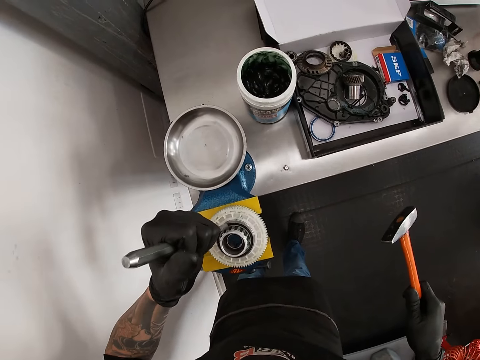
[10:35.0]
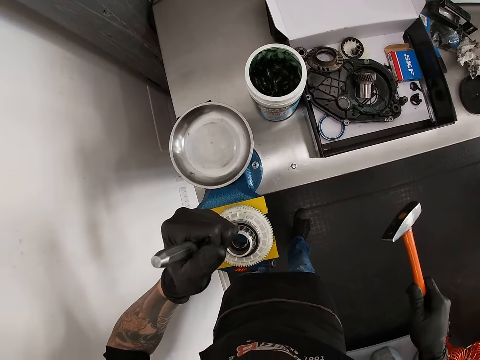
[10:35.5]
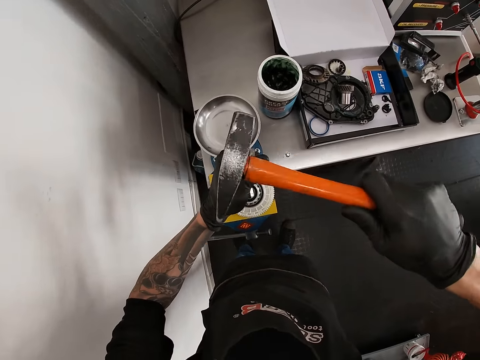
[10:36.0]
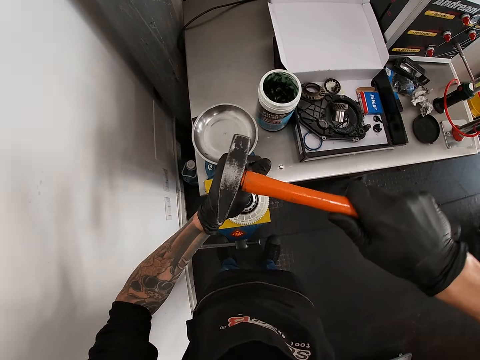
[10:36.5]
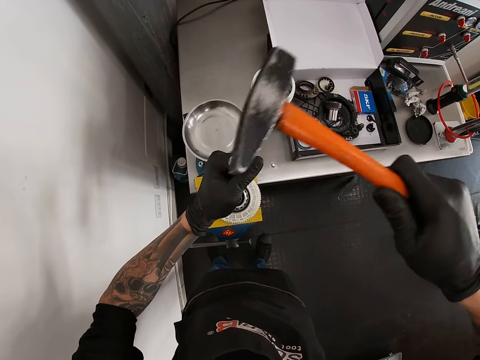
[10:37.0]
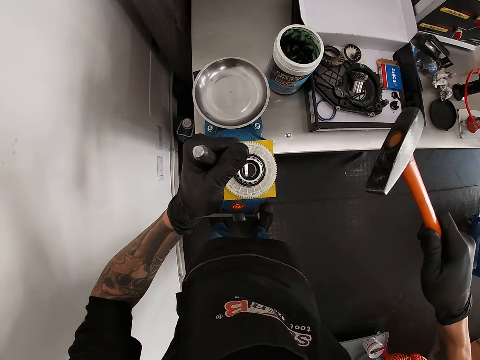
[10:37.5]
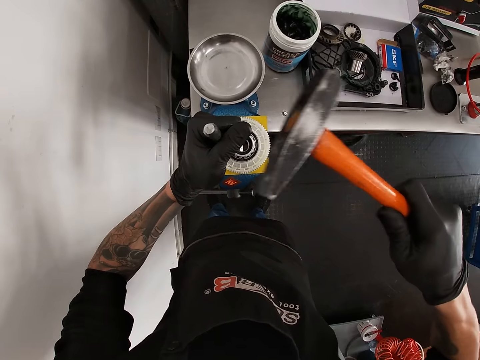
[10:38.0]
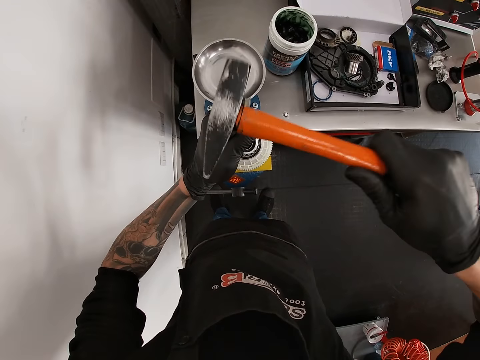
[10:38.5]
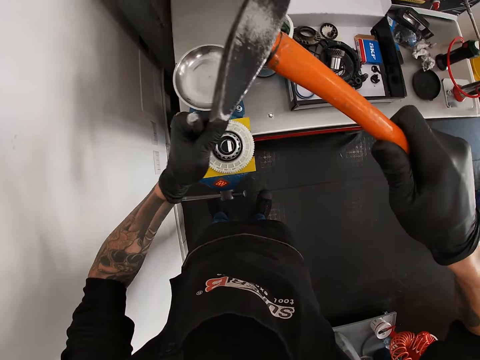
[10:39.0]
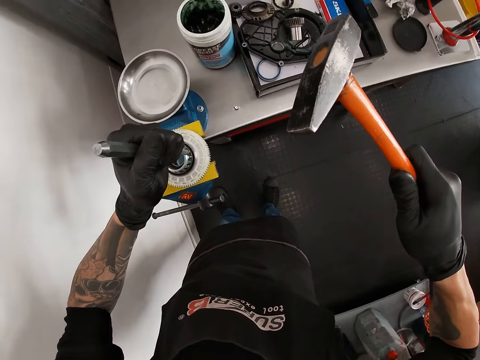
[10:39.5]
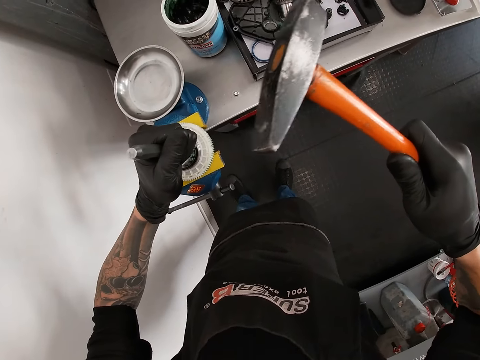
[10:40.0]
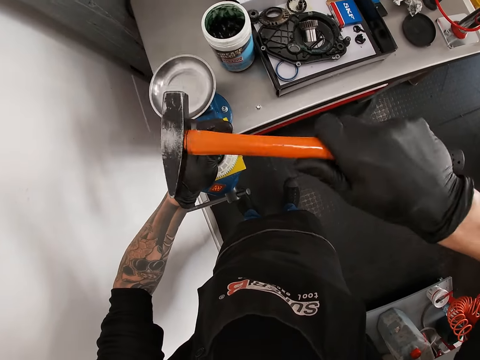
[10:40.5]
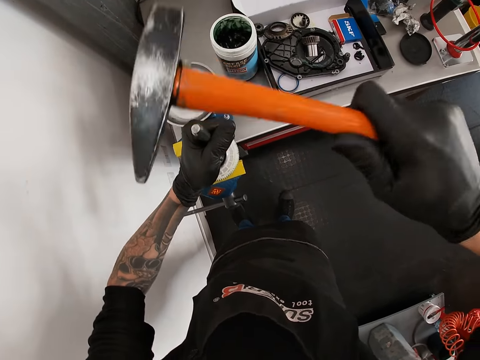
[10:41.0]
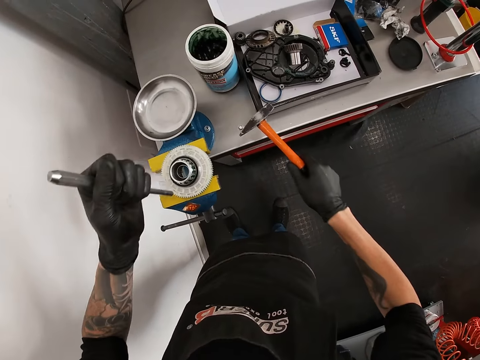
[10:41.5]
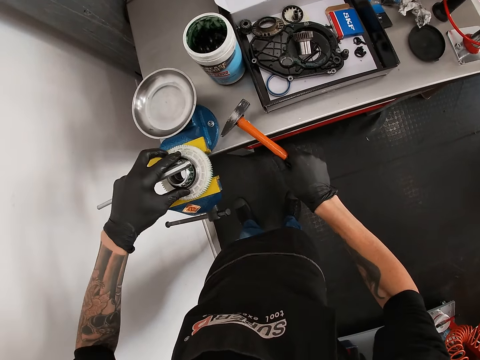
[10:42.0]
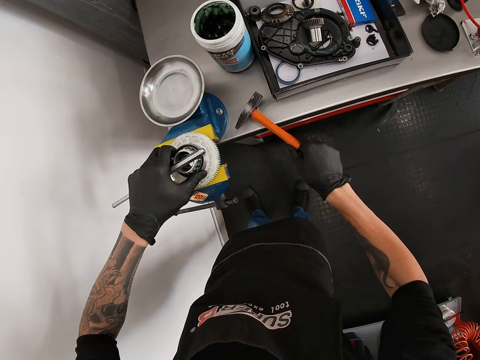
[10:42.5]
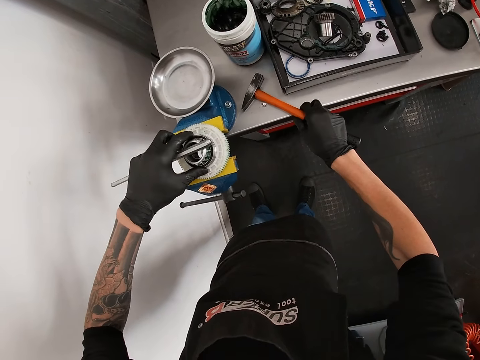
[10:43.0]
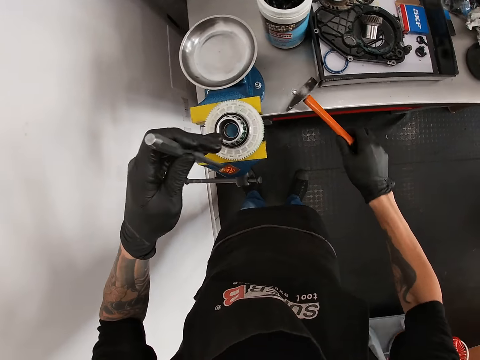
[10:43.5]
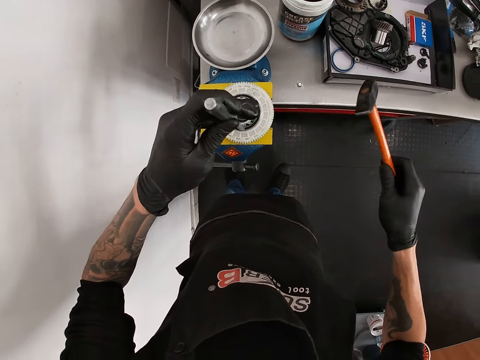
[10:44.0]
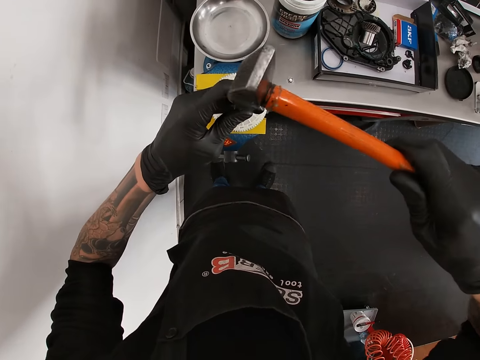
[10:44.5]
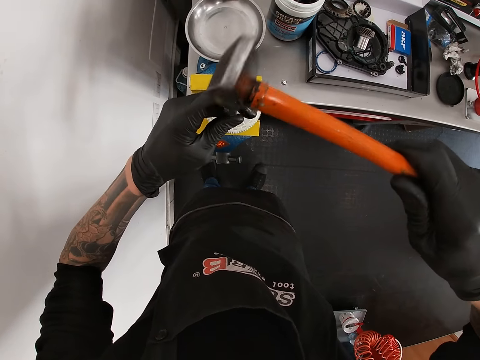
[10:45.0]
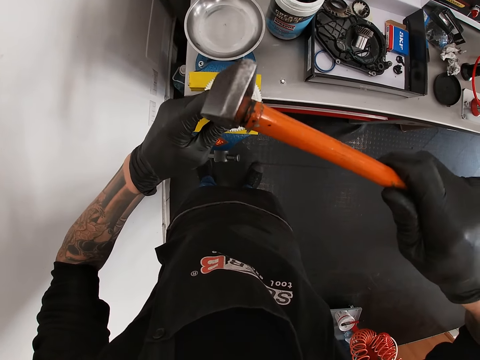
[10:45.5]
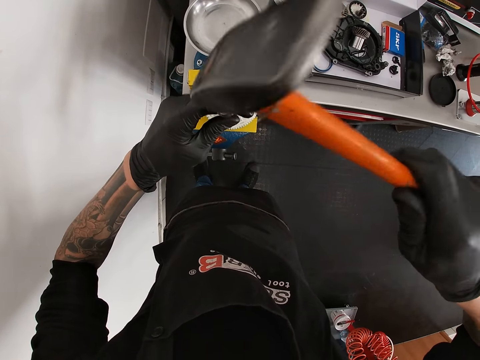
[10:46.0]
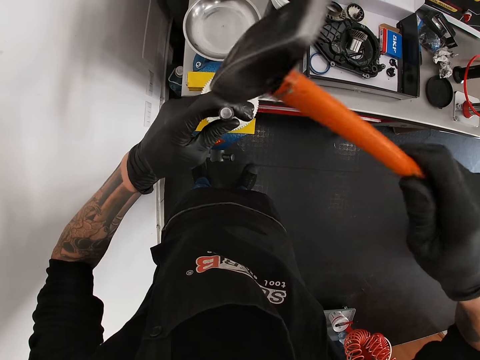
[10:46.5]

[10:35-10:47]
The camera wearer moves the chisel. He hits the chisel. He moves the chisel. He hits the chisel. He moves the chisel. He hits the chisel. He holds the metal. He rolls the gear teeth on the bench vice with his left hand. He places the pin punch or chisel in his left hand on the gear teeth on the bench vice. He hits the pin punch in his left hand on the gear teeth with the face of the engineer's hammer in his right hand.

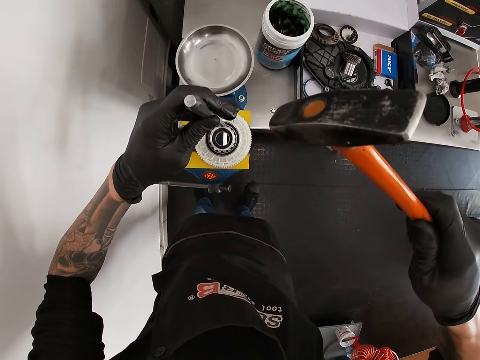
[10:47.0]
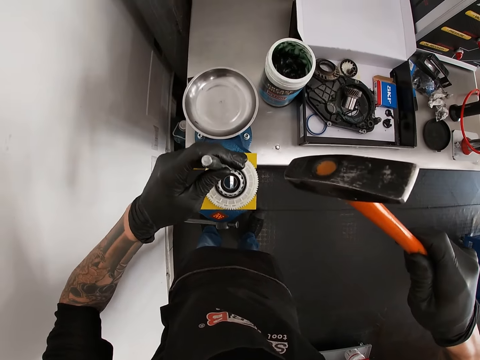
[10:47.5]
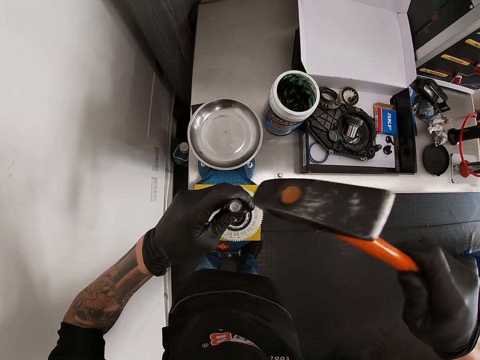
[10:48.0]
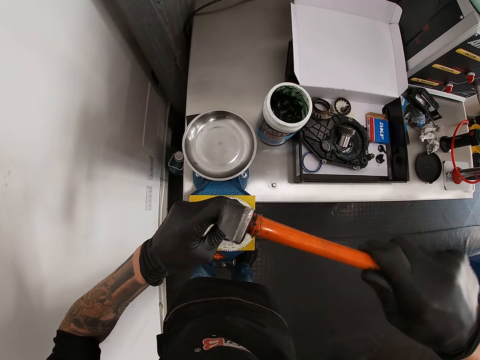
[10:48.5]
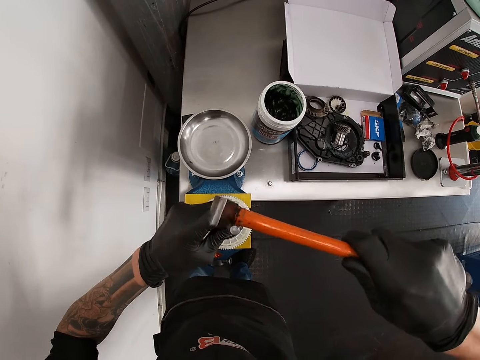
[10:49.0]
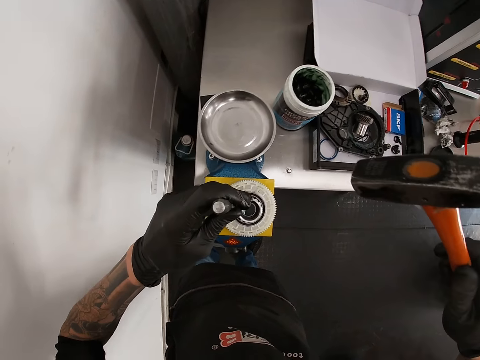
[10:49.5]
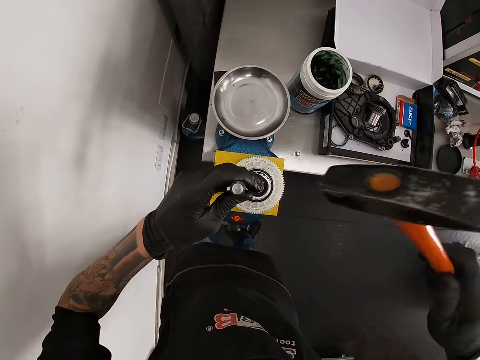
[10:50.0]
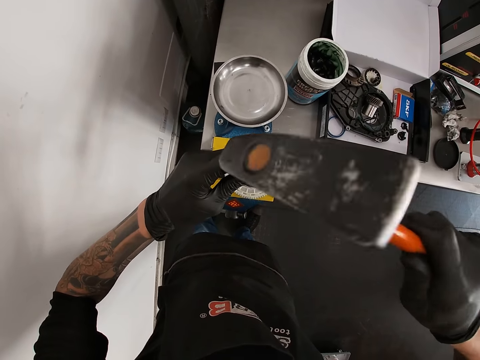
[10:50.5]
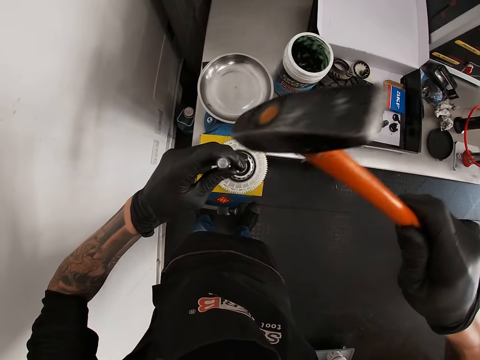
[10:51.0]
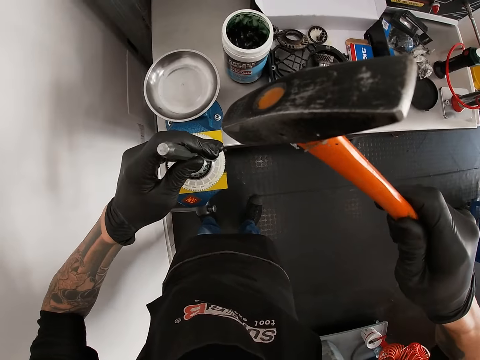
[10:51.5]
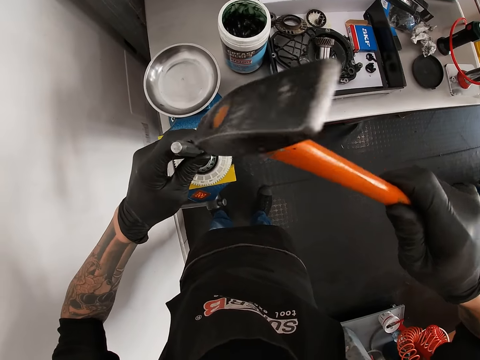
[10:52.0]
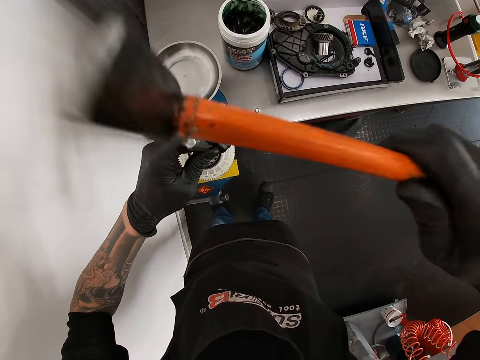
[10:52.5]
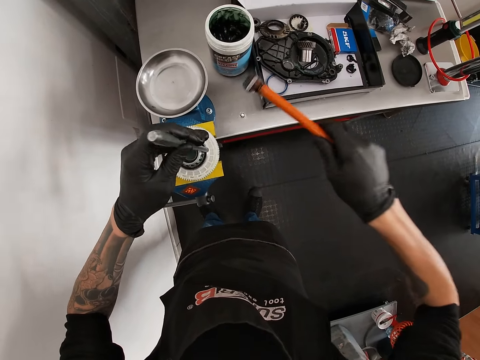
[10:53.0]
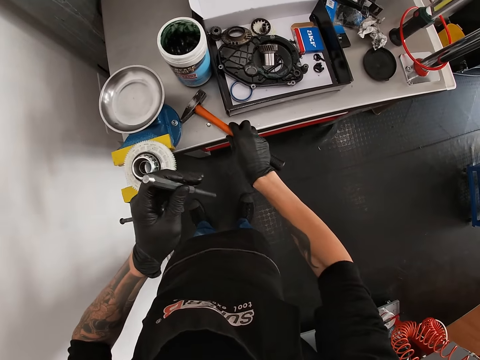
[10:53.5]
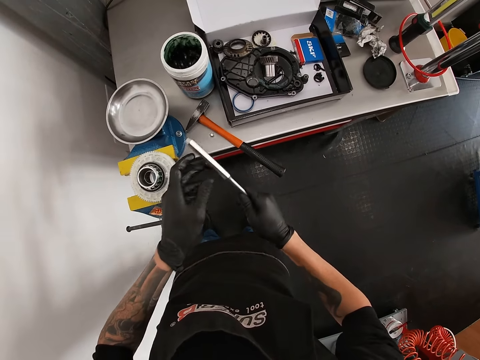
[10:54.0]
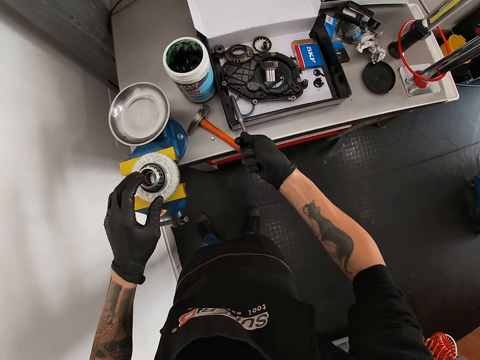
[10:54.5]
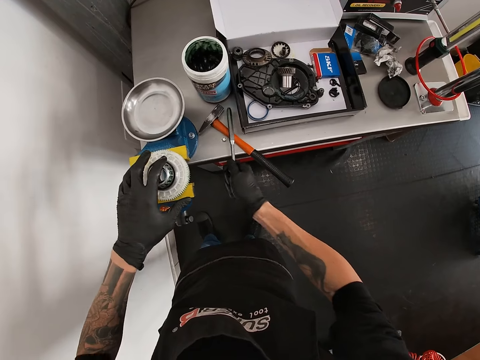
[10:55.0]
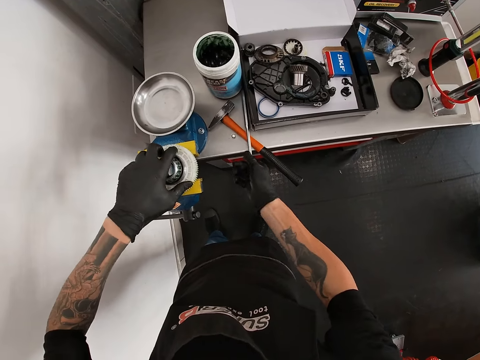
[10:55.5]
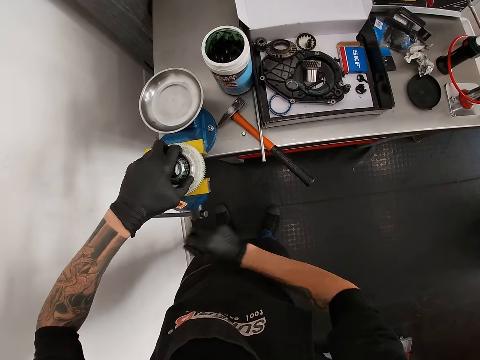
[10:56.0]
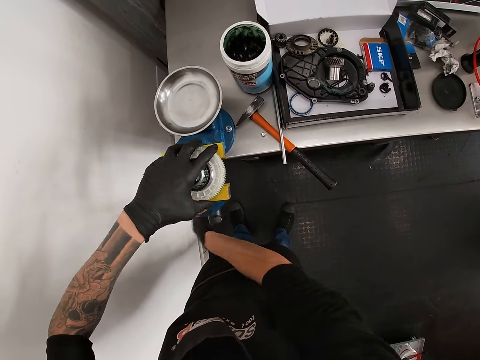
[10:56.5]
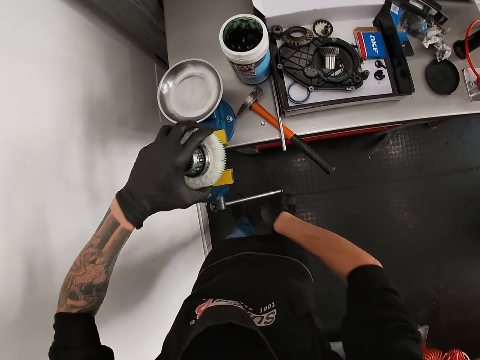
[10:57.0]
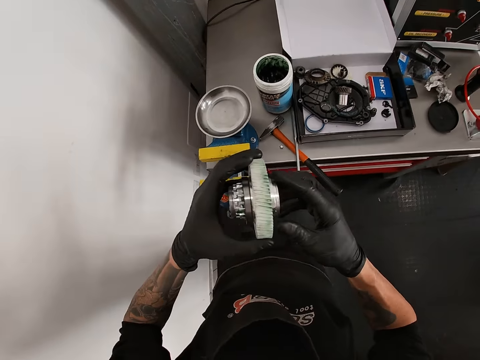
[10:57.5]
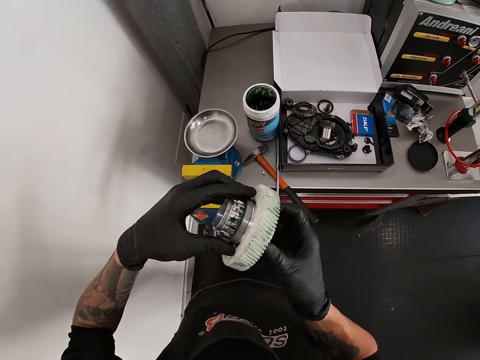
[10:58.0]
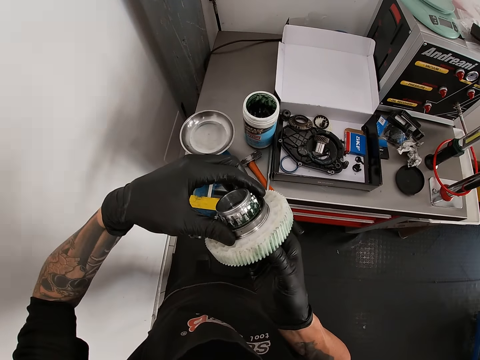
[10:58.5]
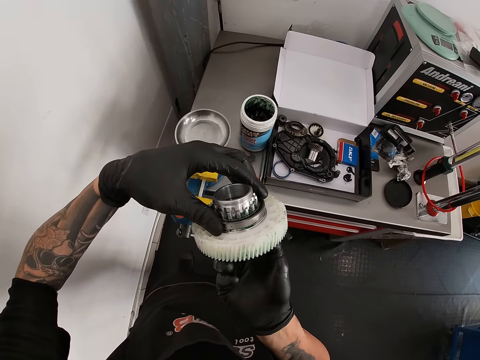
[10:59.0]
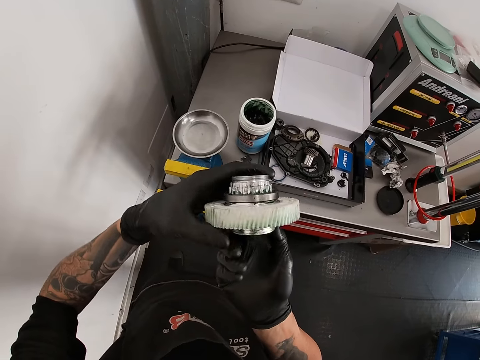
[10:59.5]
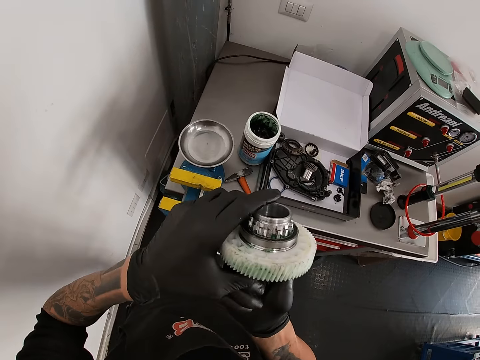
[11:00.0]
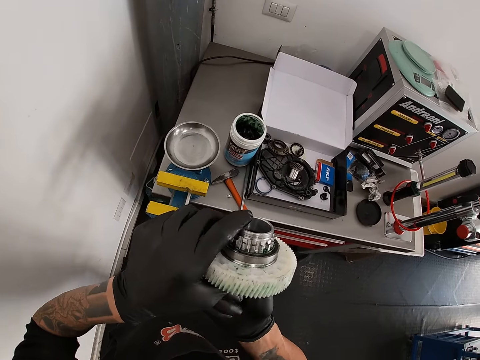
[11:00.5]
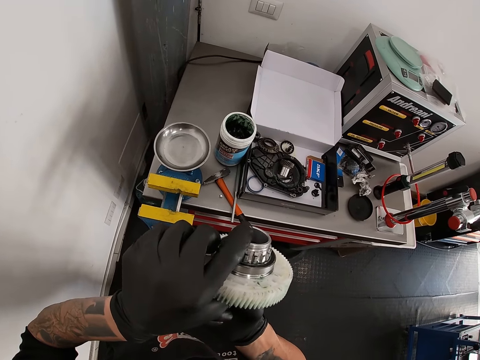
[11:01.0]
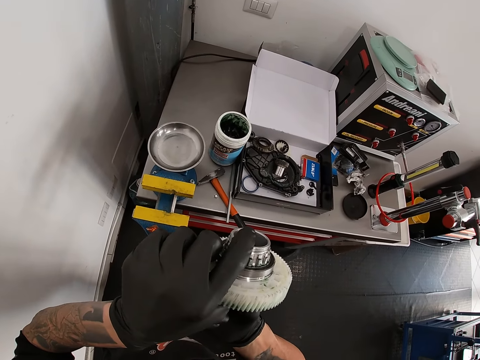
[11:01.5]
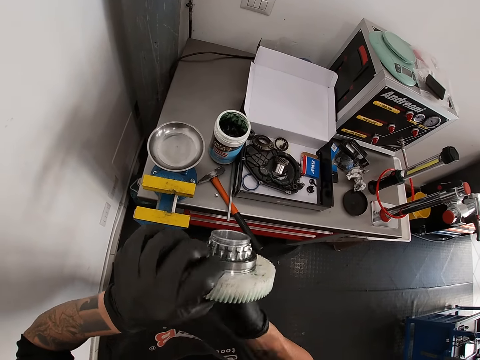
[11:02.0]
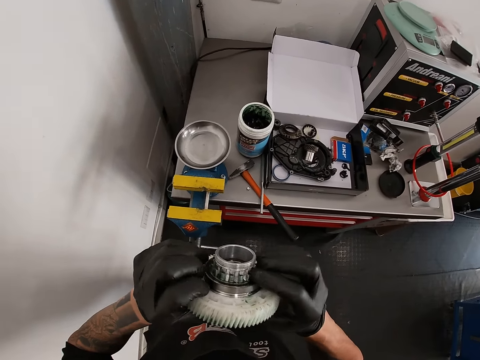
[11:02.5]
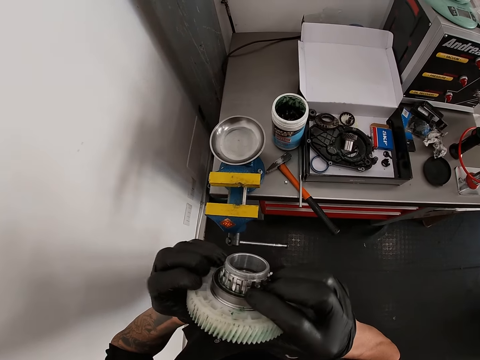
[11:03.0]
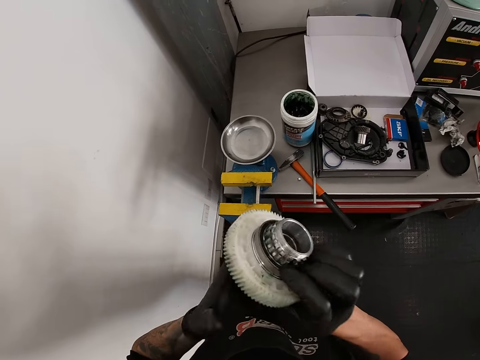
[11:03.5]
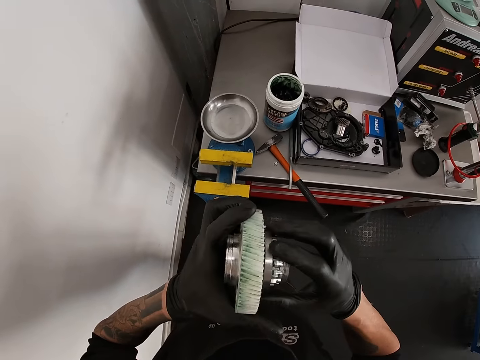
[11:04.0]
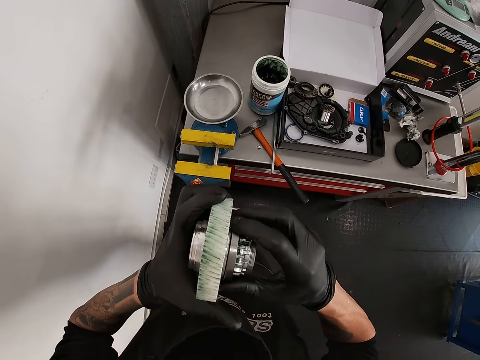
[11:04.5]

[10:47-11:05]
The camera wearer moves the chisel. He hits the chisel. He moves the chisel. He hits the chisel. He moves the chisel. He hits the chisel. He drops the engineer's hammer in his right hand on the tool chest. He passes the pin punch or chisel in his left hand to his right hand. He drops the pin punch in his right hand on the tool chest. He holds the metal. He turns the handle of the bench vice on the tool chest with his right hand. He removes the gear teeth from the bench vice with his left hand. He rolls the gear teeth with both hands. He looks at the metal.
